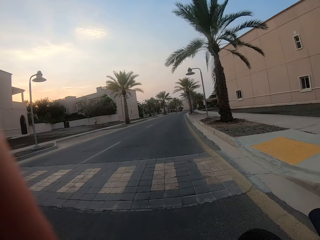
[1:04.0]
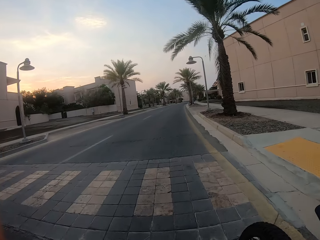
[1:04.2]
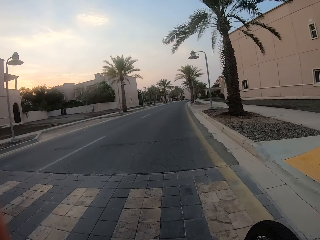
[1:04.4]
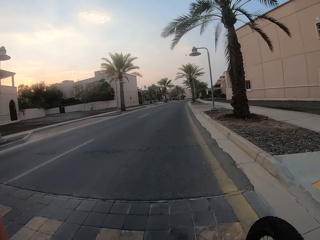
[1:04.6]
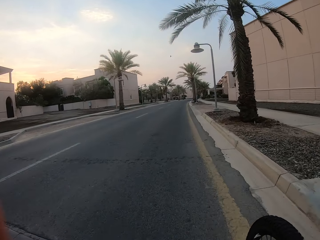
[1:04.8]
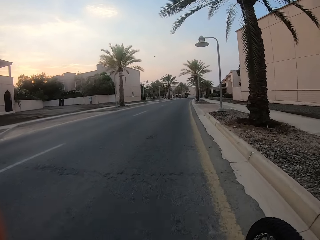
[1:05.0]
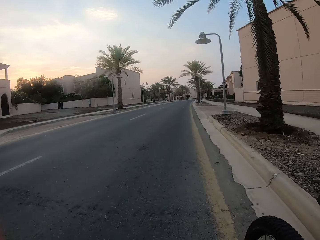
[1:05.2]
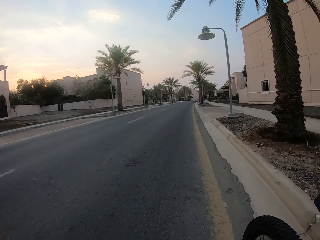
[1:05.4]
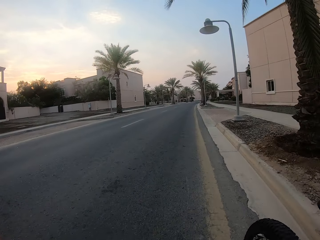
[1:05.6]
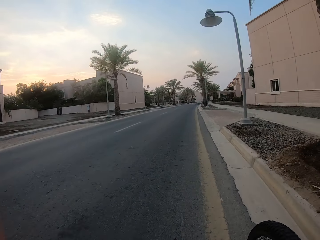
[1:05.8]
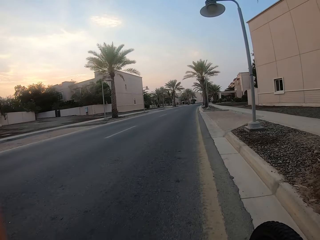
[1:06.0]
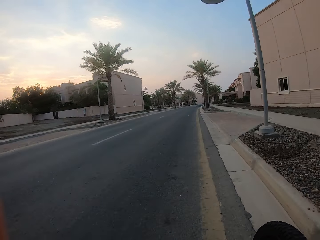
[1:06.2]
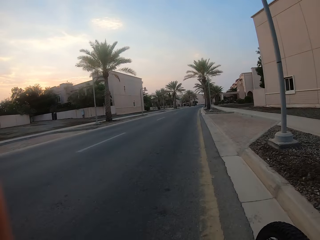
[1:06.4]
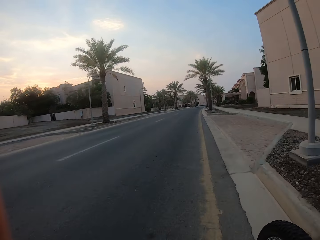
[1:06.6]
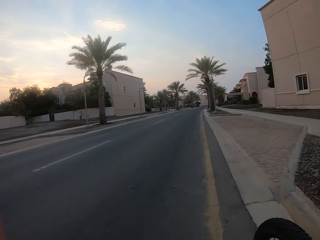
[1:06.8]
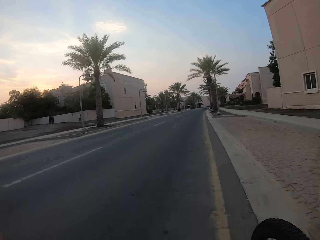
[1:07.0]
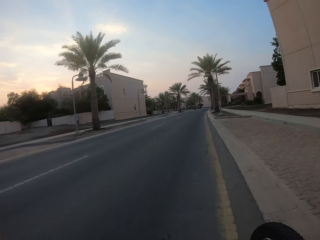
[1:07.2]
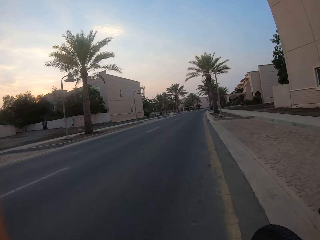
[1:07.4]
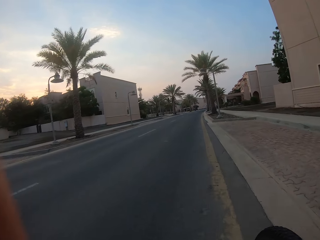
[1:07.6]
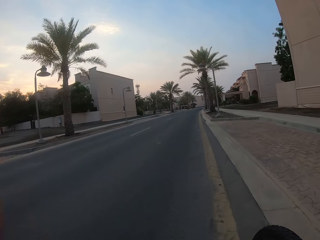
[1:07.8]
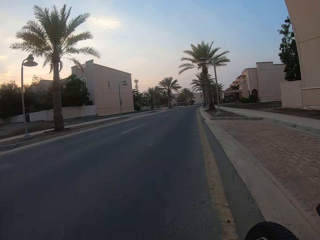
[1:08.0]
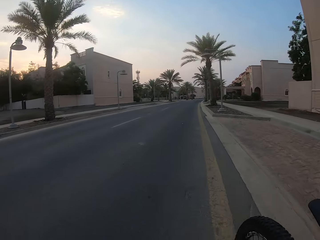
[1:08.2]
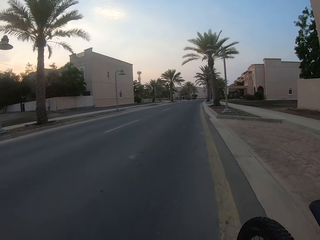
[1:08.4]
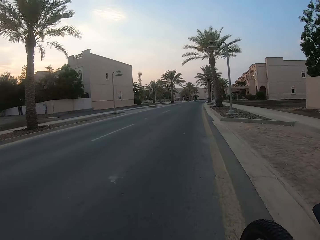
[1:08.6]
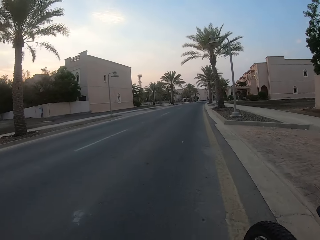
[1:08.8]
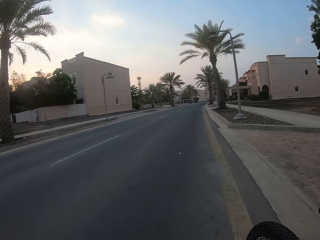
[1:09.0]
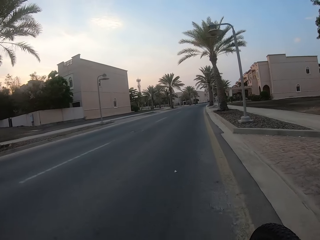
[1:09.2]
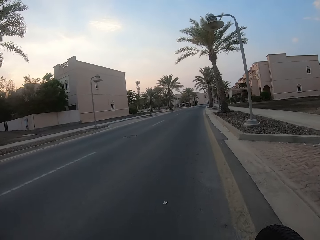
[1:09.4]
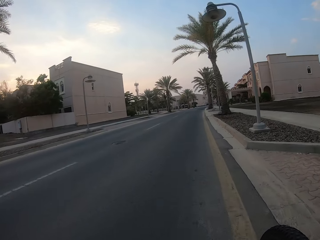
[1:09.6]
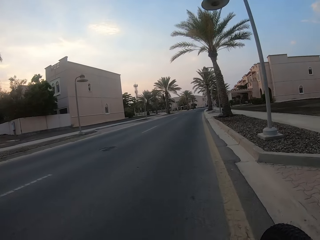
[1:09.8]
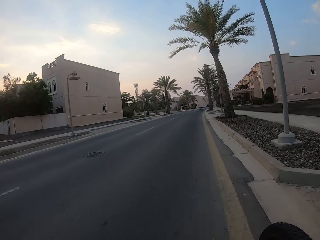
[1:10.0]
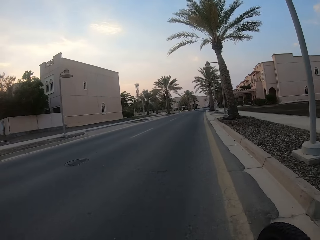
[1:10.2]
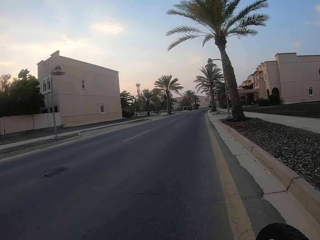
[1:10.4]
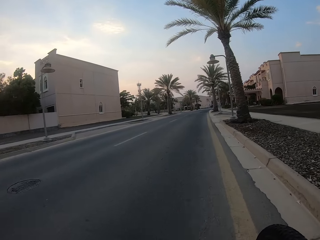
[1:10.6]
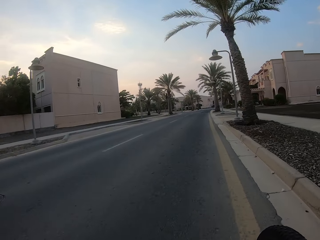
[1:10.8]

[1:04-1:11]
The camera wearer rides a bicycle on the road.

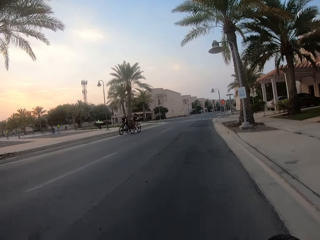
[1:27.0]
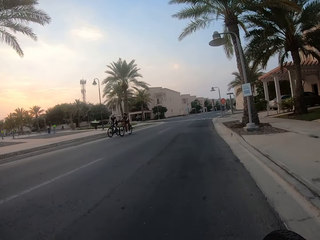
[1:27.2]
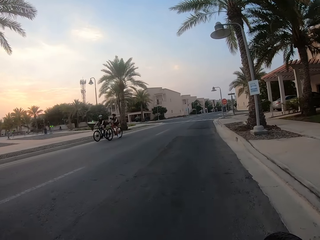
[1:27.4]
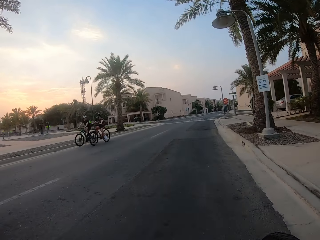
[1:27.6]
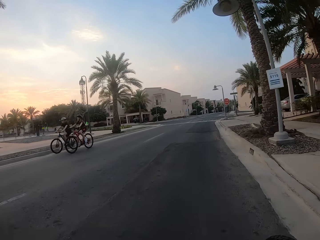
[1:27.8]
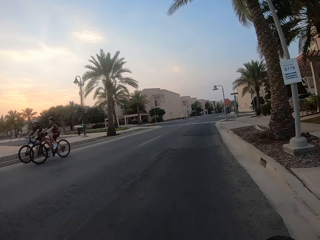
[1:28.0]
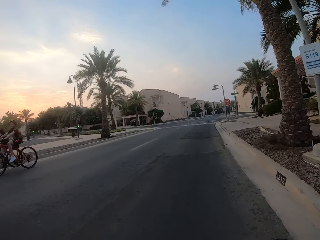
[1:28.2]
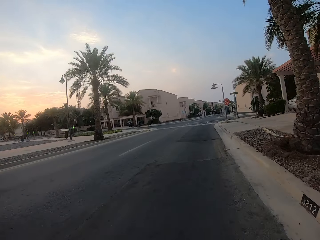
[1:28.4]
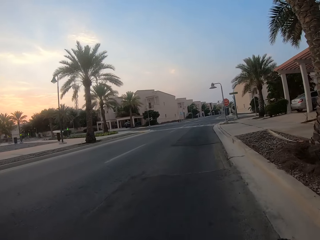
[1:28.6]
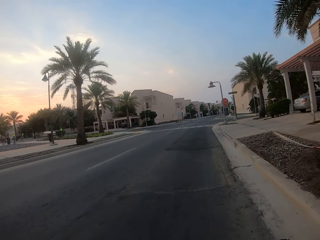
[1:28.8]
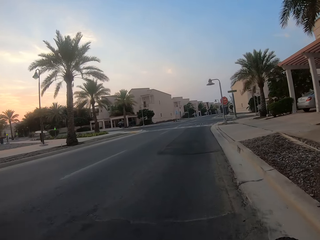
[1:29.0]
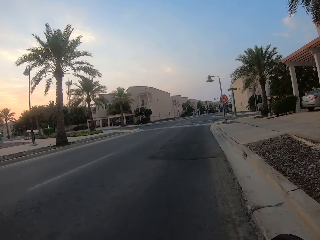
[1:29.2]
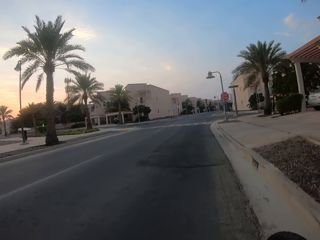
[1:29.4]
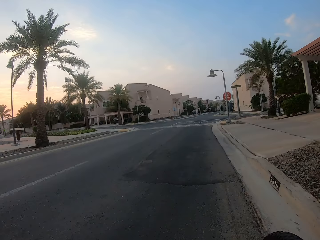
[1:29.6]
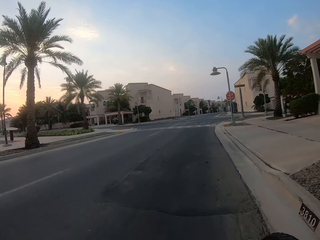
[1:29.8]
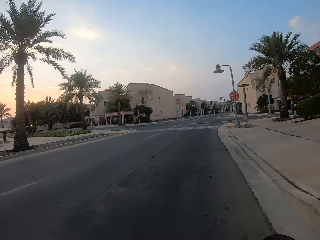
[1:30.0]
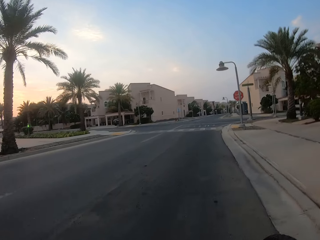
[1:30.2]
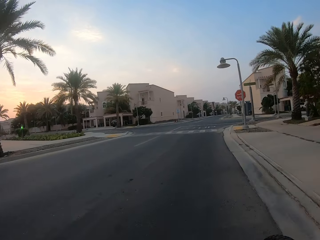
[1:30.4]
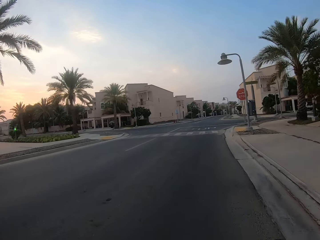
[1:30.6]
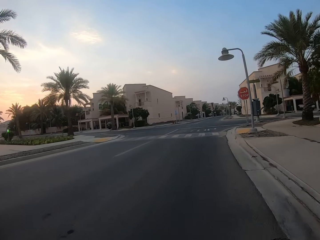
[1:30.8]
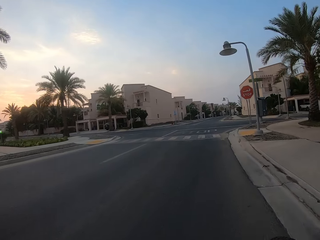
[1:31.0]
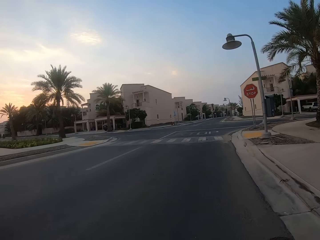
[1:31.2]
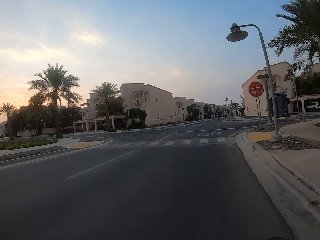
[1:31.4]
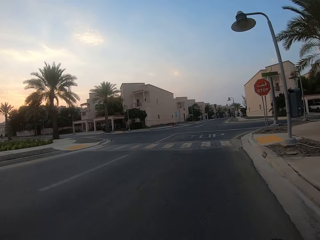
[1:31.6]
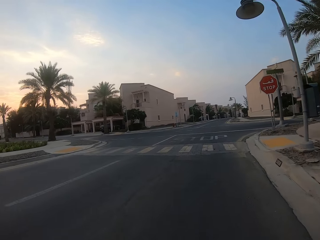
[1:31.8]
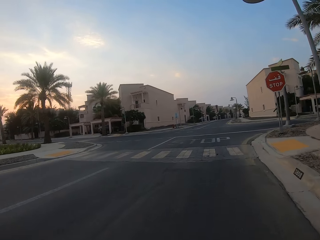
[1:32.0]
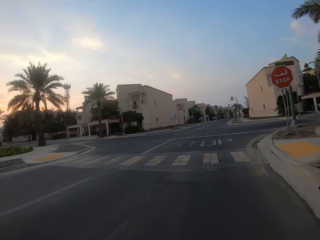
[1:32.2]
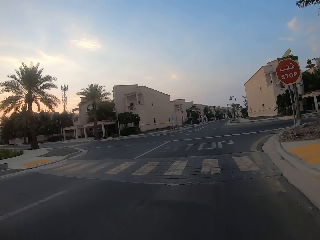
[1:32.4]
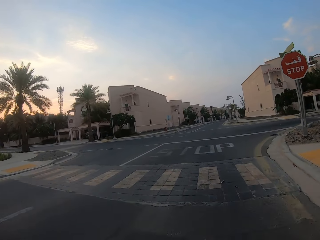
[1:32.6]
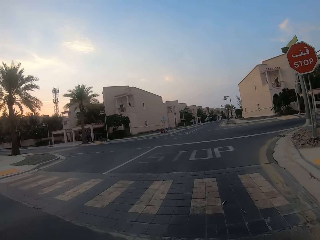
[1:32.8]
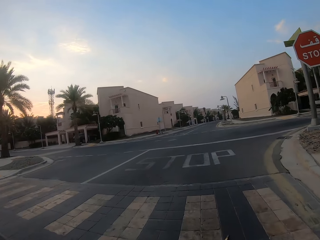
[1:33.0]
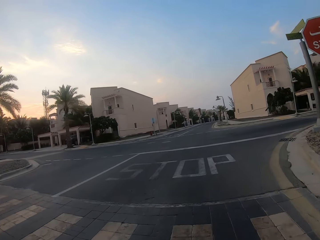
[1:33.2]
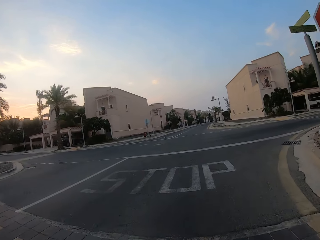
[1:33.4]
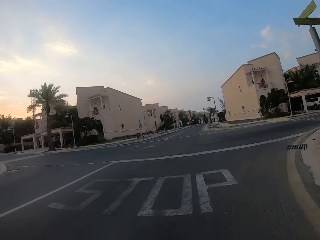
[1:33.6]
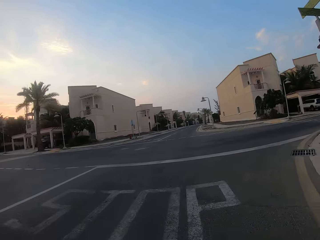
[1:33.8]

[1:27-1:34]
The camera wearer cycles past a cyclist and another cyclist.

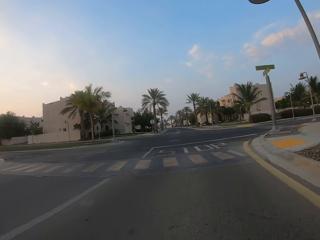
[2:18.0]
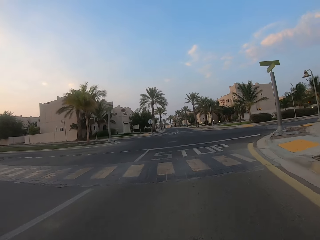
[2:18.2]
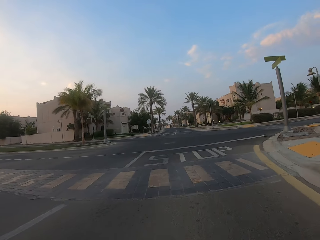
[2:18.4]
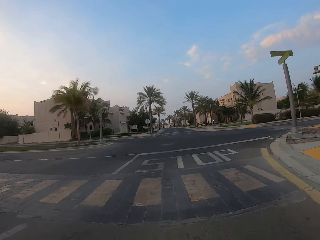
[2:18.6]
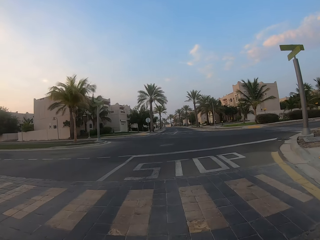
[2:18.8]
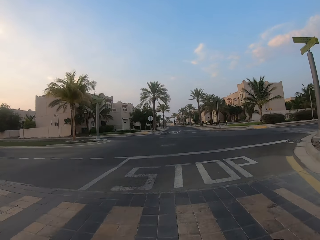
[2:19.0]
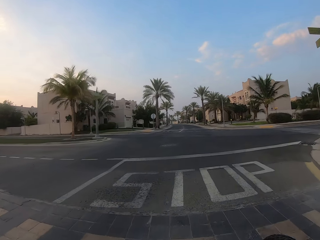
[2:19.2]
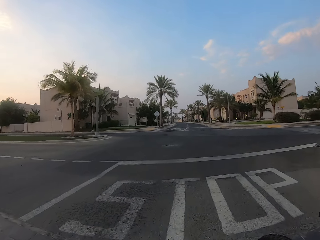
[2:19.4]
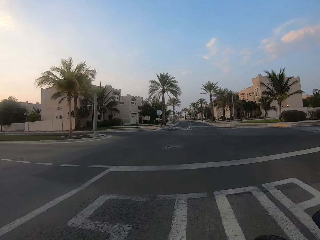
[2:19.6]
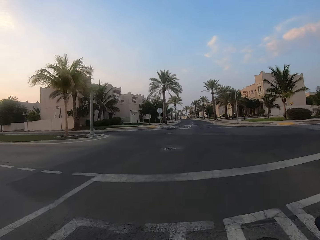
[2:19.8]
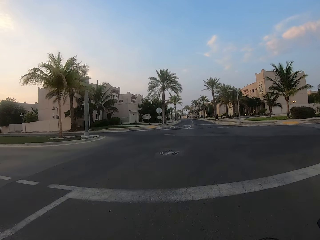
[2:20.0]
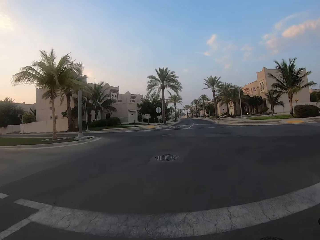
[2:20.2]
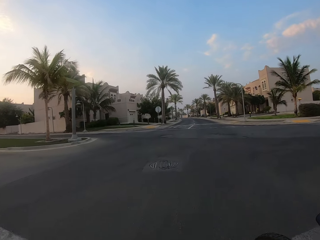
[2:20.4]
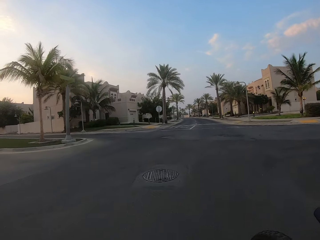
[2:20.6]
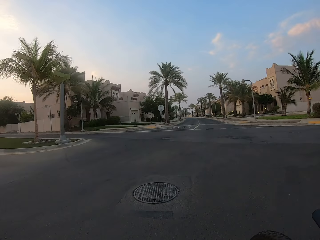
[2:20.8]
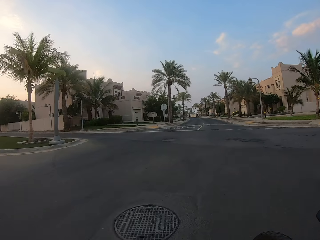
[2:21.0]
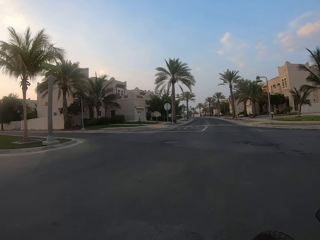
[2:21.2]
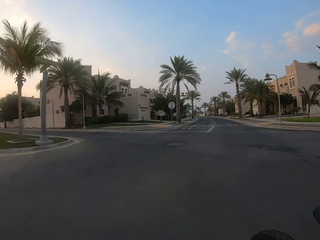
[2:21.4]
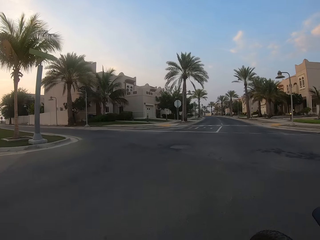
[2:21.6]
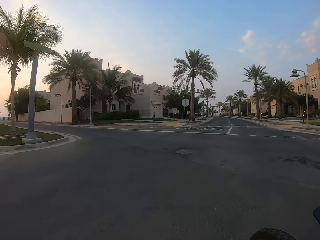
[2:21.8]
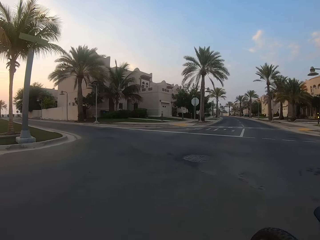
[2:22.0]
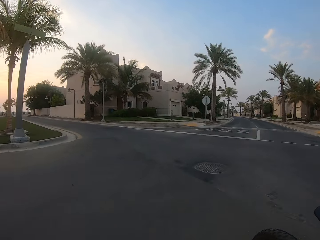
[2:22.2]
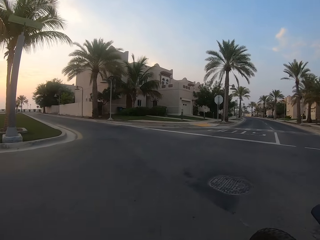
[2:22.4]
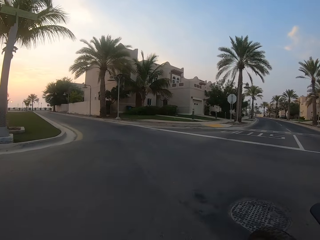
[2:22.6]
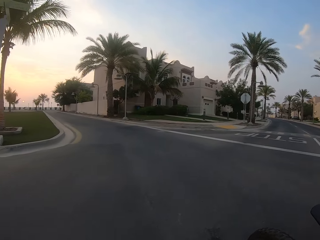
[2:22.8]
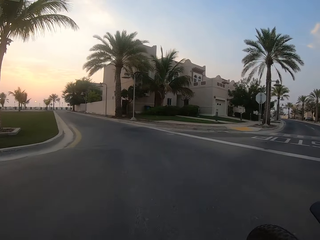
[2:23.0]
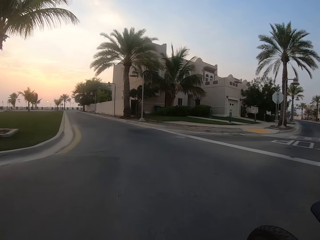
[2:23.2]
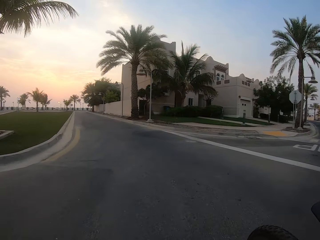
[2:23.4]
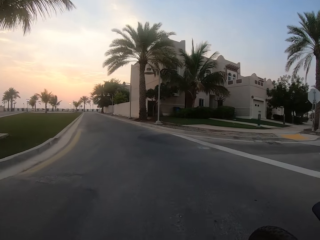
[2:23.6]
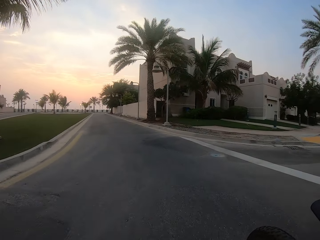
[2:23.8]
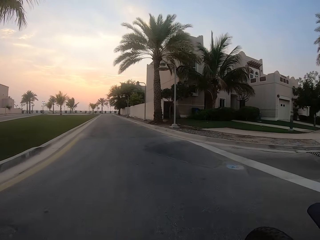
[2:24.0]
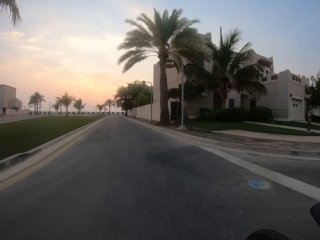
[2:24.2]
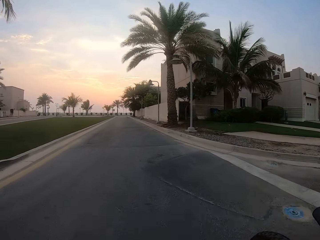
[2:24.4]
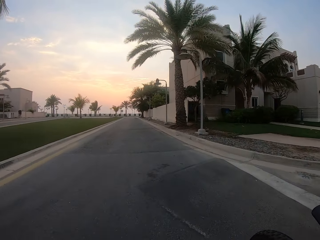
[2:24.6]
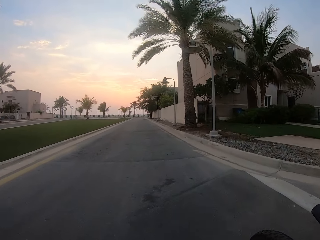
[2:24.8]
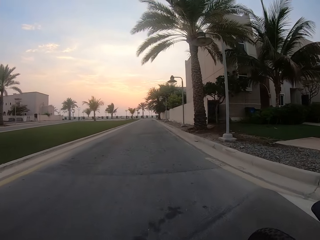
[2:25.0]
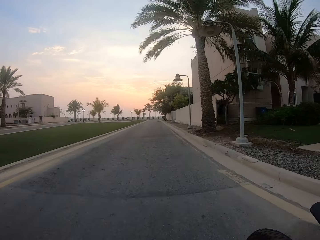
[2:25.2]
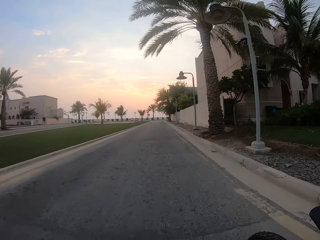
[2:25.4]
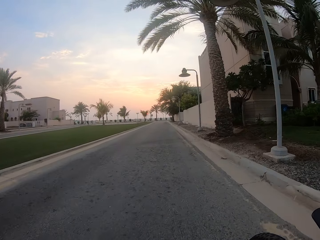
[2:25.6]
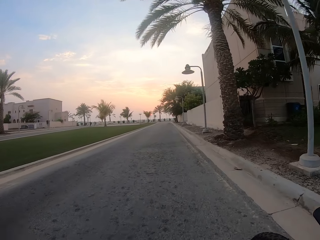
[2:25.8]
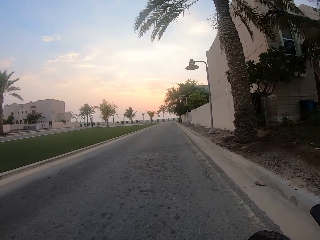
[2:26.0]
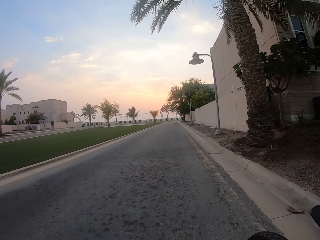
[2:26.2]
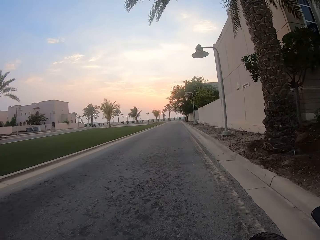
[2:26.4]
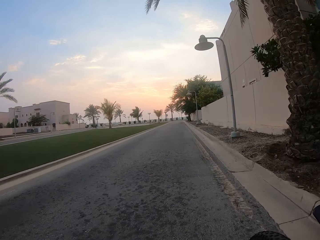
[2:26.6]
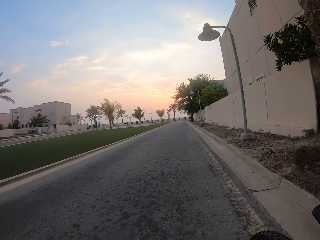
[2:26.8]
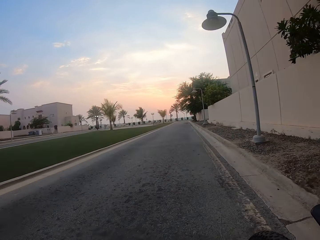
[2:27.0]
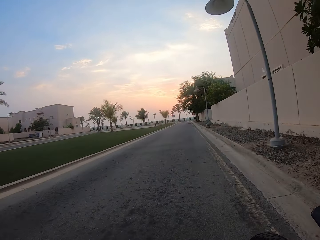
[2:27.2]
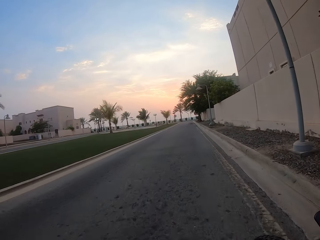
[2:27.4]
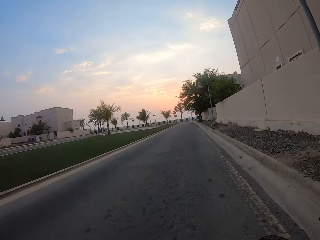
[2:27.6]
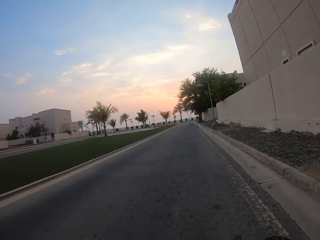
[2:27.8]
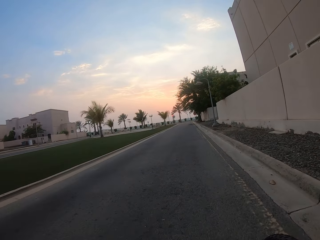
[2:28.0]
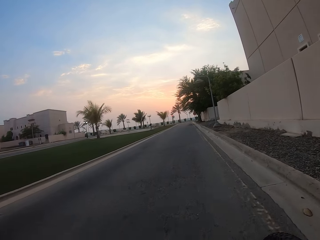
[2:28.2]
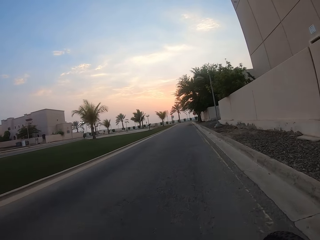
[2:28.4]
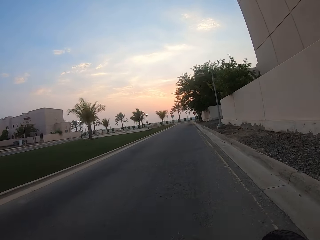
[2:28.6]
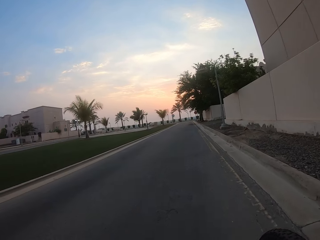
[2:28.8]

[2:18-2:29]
The camera wearer crosses the road. They turn left at a road intersection. They ride a bicycle on the road.
